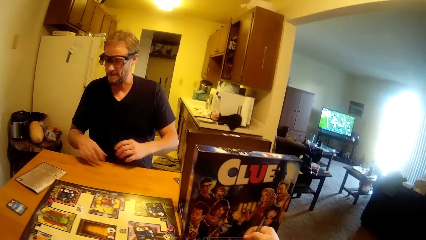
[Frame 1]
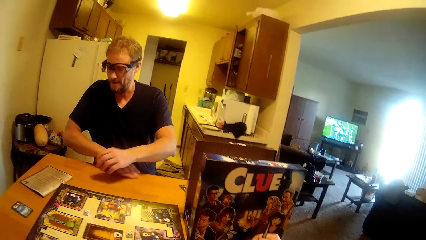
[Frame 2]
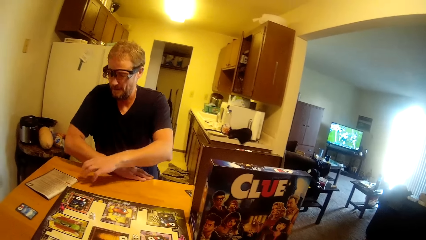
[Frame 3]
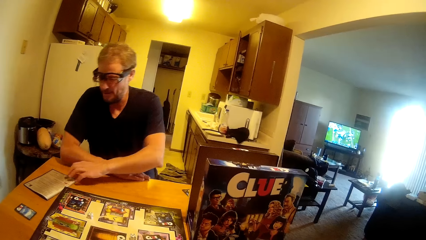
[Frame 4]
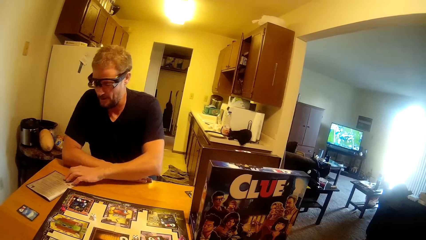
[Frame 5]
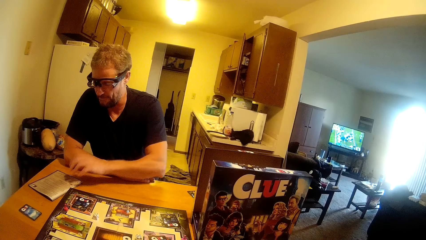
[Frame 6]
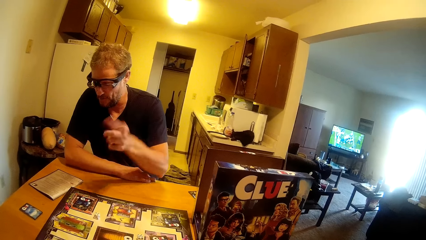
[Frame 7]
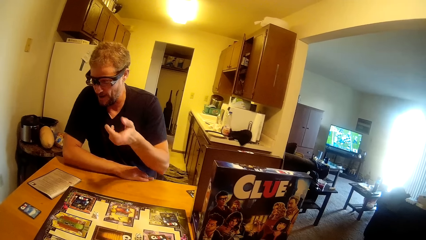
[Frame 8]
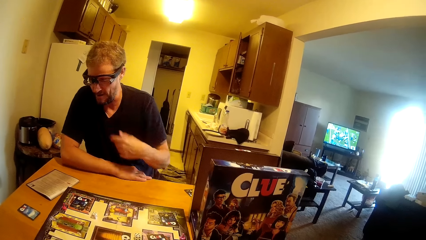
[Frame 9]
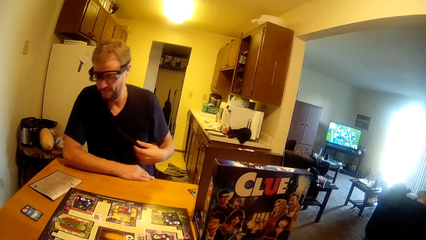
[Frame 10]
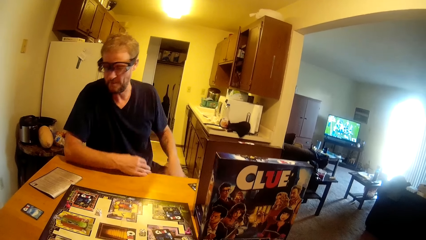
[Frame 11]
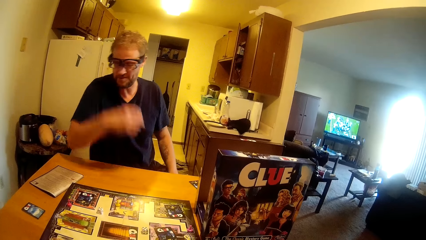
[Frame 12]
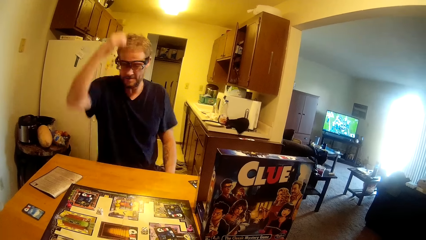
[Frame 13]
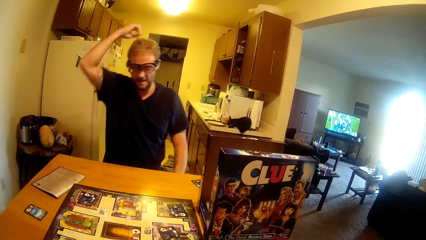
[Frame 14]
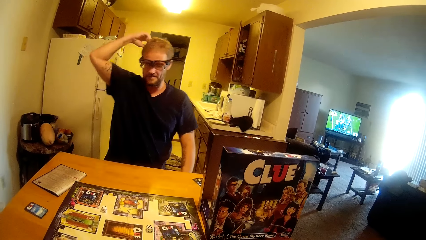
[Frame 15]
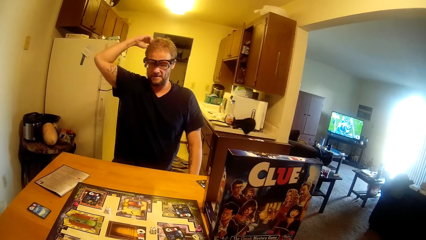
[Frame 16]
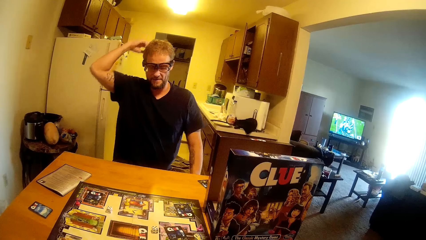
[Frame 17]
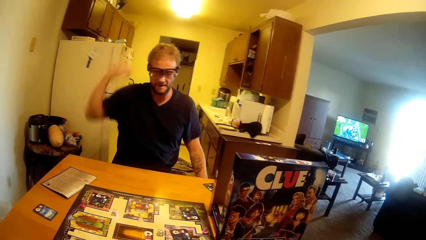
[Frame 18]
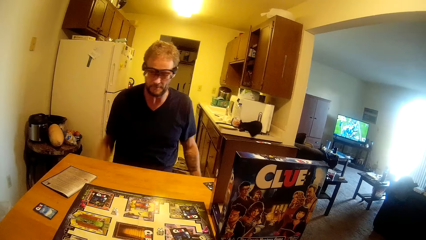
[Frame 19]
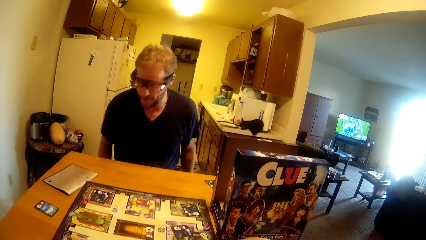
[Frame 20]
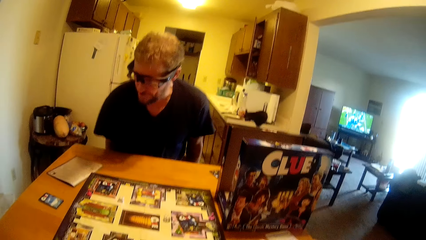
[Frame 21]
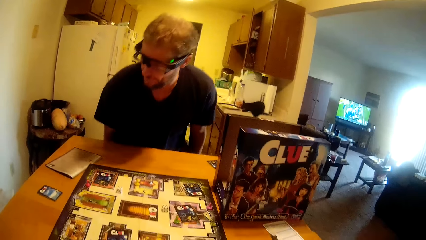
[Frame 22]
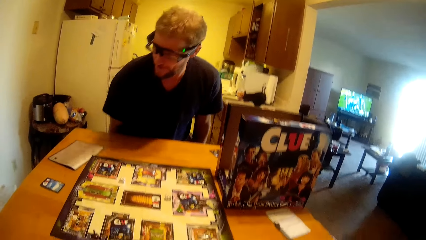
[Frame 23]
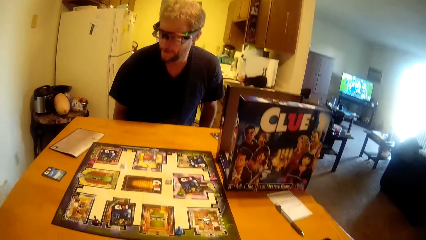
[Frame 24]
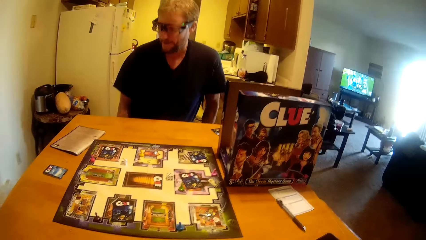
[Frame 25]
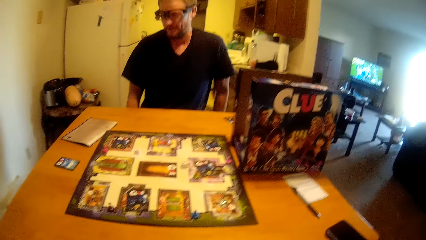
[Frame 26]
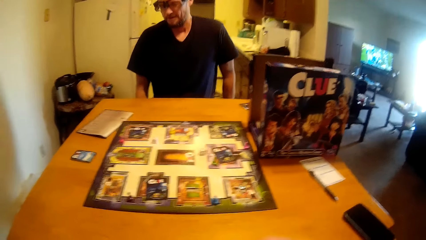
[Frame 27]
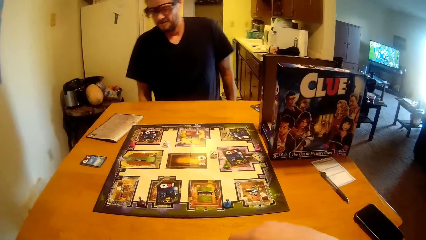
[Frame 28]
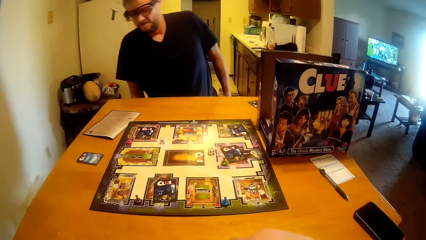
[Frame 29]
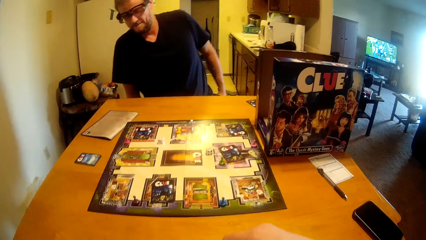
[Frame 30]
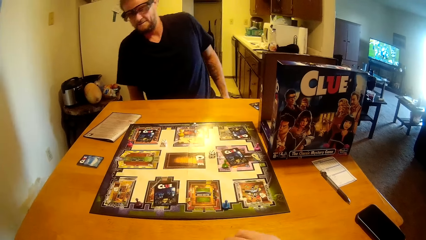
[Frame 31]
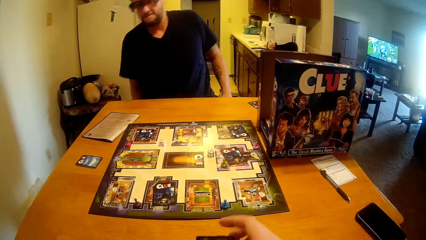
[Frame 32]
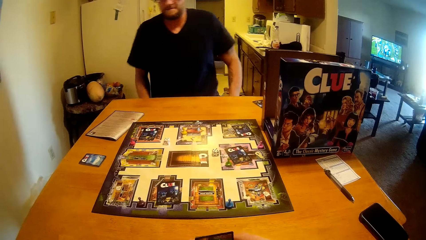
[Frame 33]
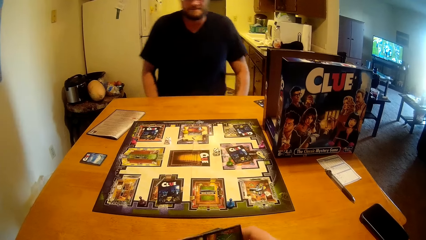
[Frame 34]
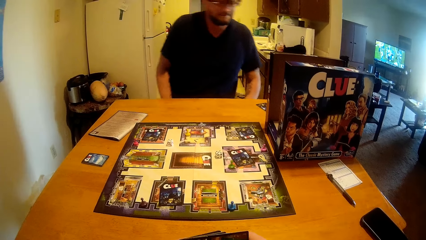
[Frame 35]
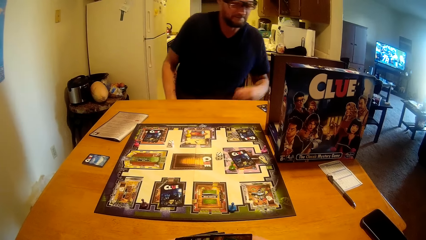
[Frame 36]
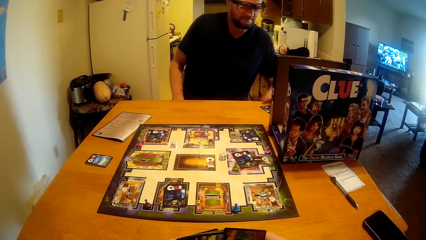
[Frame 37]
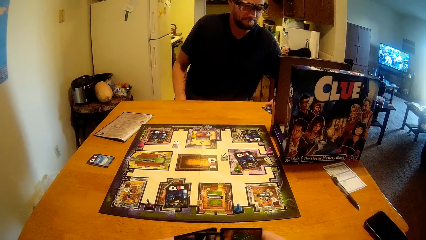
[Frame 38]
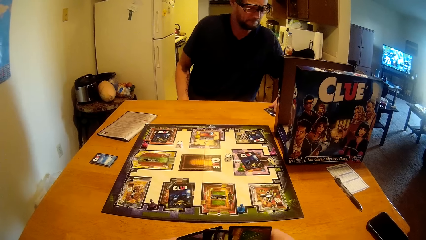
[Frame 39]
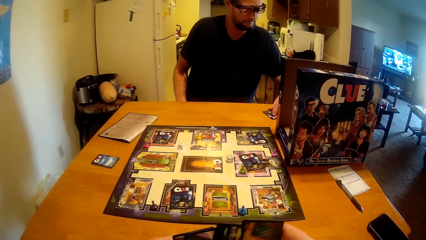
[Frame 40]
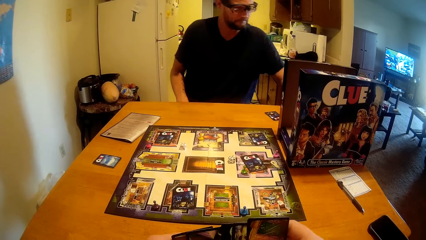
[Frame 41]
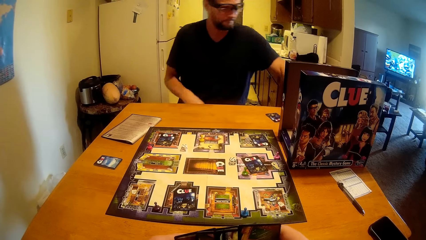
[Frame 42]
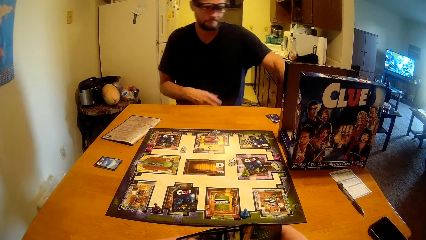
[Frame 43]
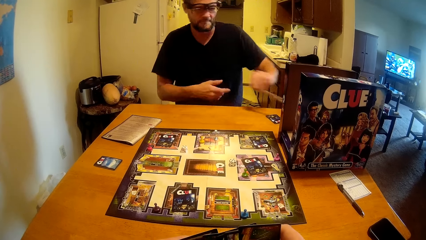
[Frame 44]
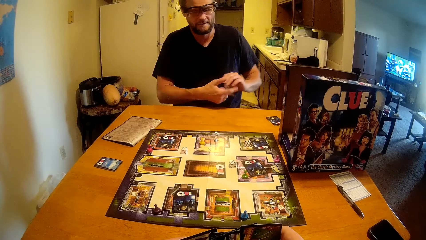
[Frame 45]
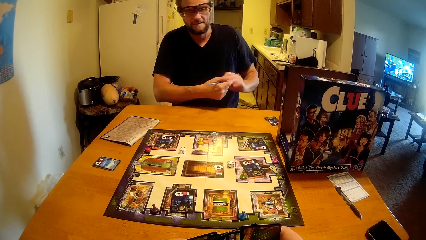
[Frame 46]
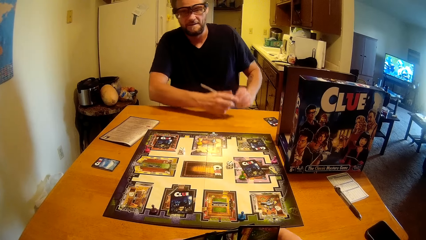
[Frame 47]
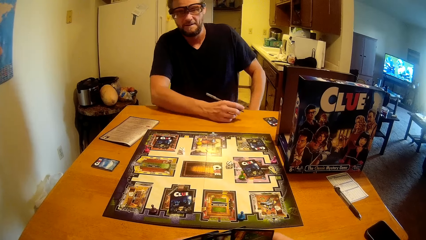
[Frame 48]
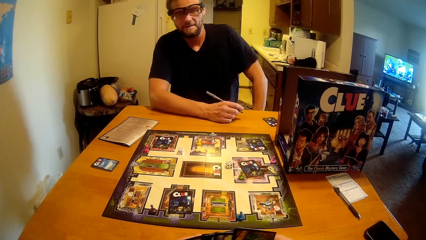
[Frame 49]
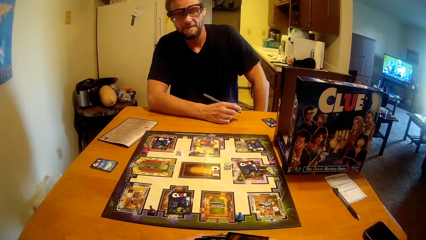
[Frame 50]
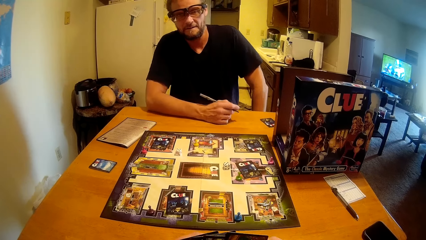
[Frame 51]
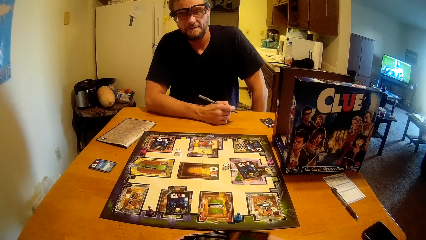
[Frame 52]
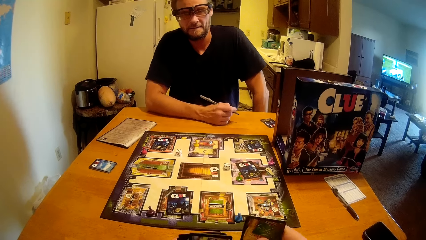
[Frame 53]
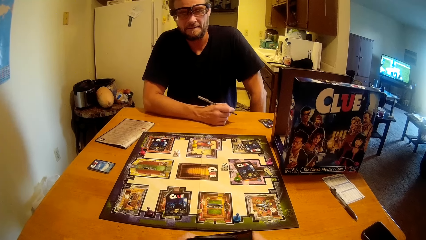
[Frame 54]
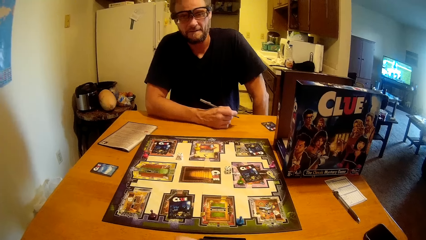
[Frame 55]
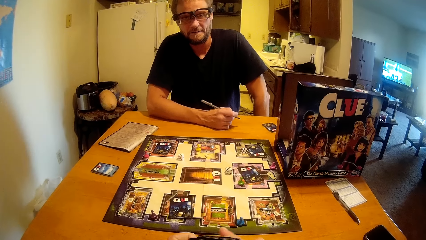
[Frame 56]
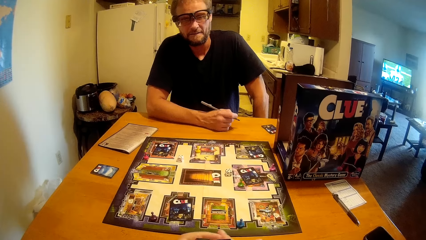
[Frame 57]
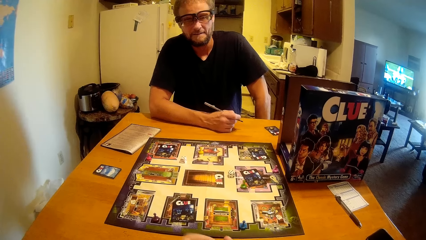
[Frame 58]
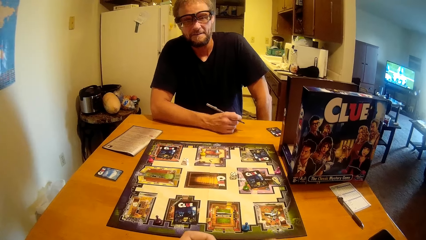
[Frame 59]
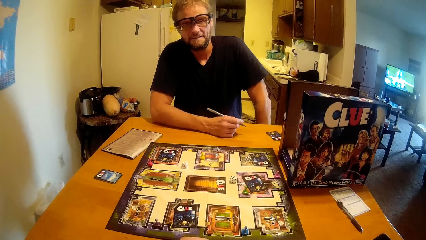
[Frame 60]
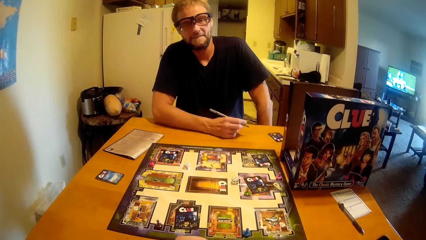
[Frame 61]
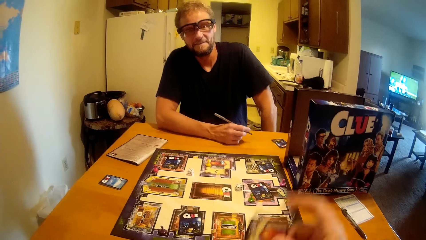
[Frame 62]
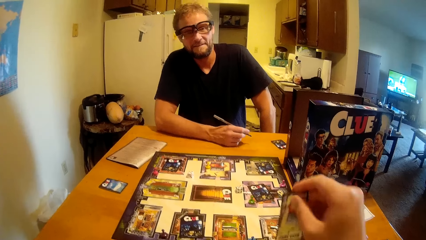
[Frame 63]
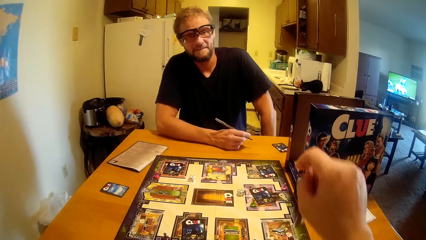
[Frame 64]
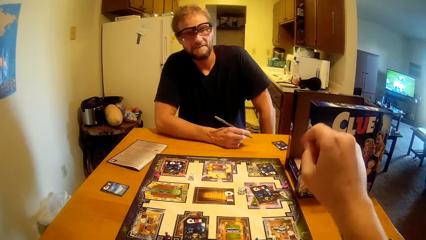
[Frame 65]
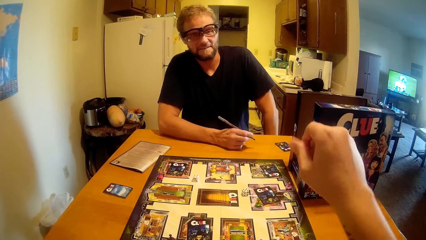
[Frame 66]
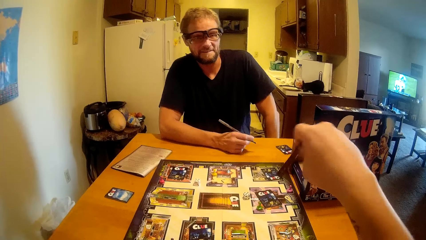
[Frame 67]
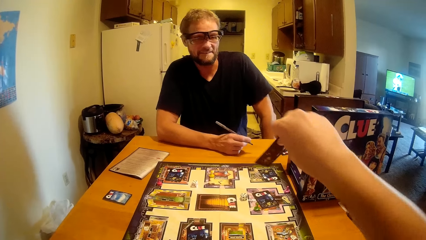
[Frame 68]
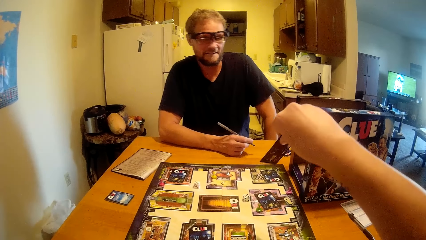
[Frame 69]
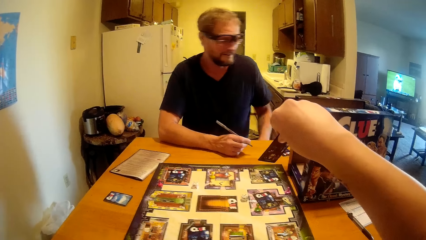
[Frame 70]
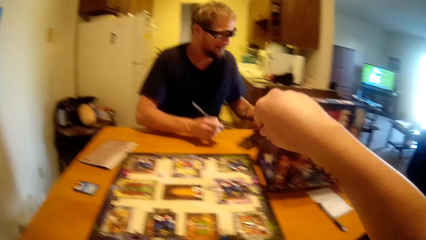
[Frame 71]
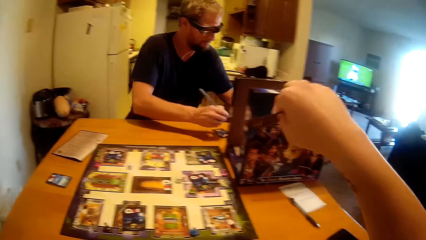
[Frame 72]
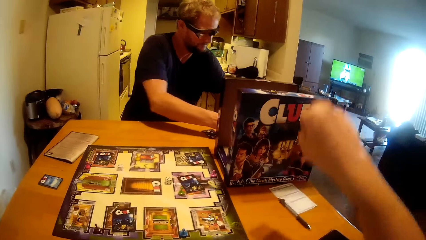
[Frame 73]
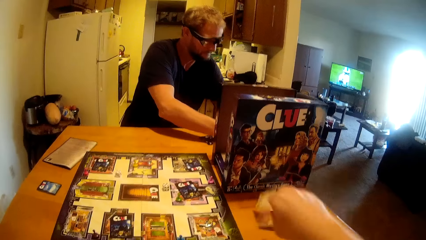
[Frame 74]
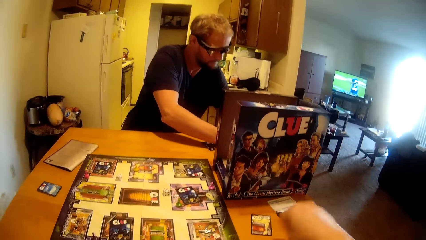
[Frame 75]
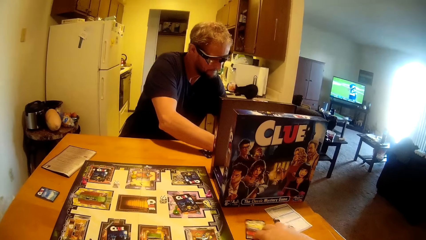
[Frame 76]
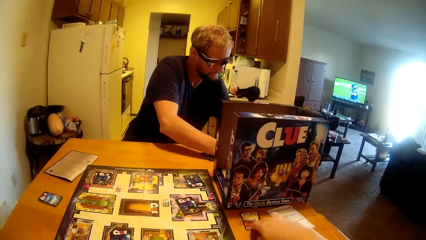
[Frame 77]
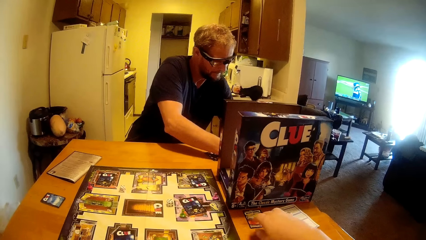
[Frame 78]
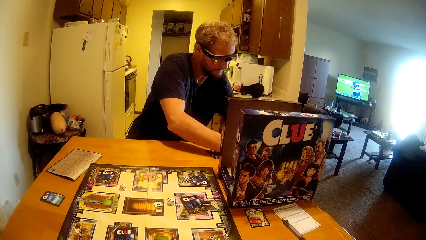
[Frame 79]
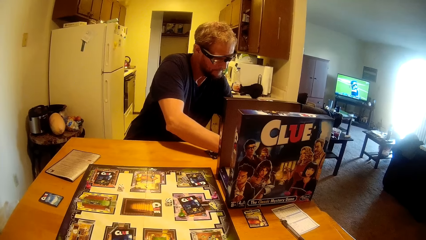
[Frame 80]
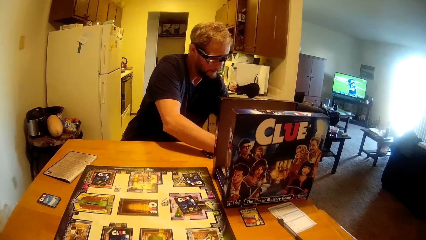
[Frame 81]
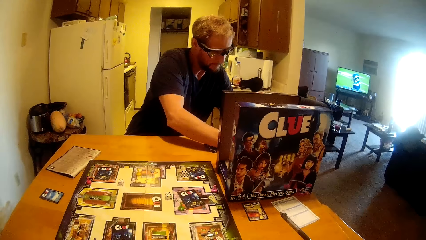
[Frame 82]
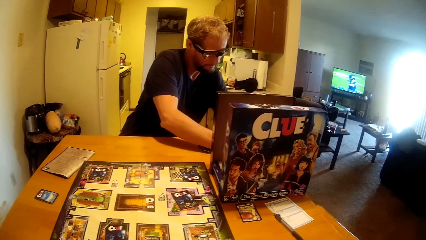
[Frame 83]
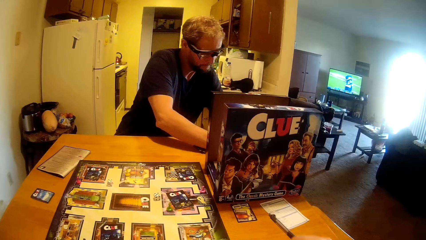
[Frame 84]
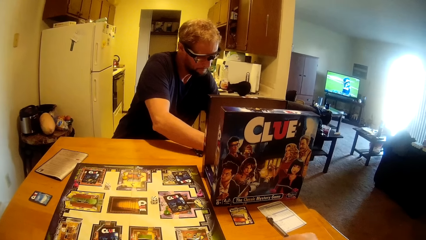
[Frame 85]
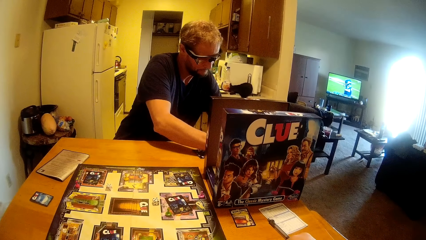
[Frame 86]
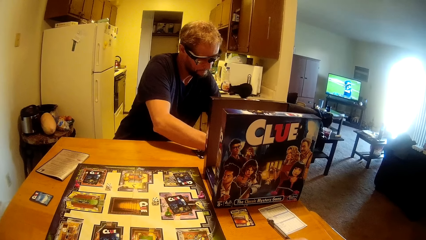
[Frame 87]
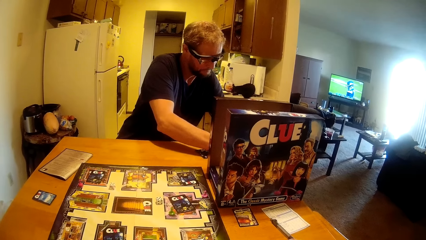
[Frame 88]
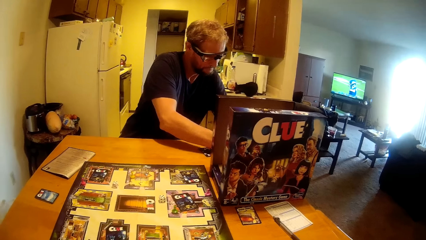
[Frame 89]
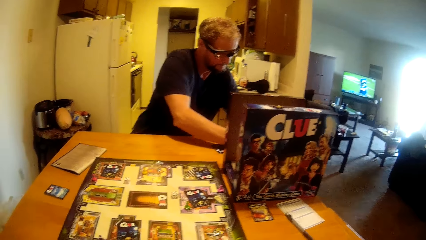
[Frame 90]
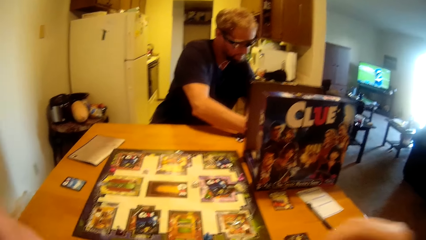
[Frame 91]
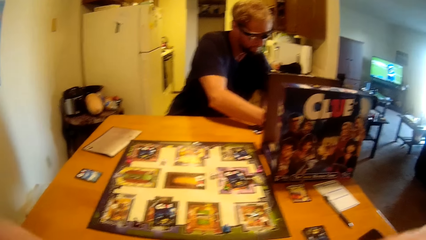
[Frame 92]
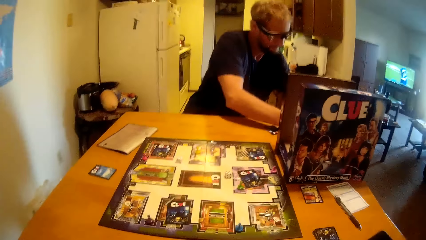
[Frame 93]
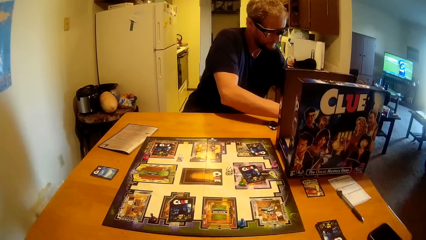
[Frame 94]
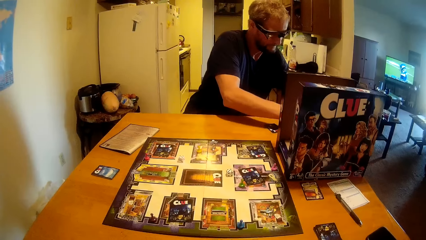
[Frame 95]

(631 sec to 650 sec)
A man puts his hand on the table. The man moves his hands. The man talks to the camera wearer. The man moves forward. The man adjusts his seat. The man touches the card on the table. The man picks up a pen from the table. The man transfers the pen to his right hand. The man puts his hand on the table. The camera wearer shows the man a card. They drop the card on the table. The man writes with the pen. The camera wearer throws the pen on the table.
